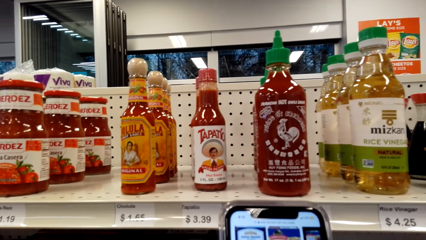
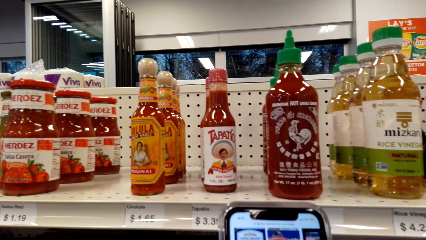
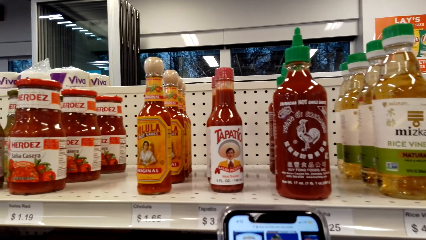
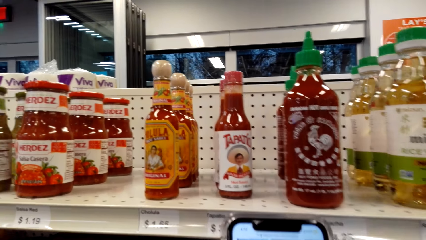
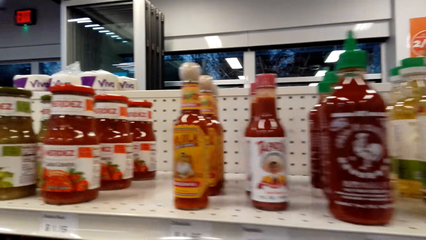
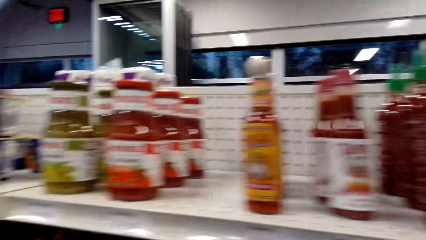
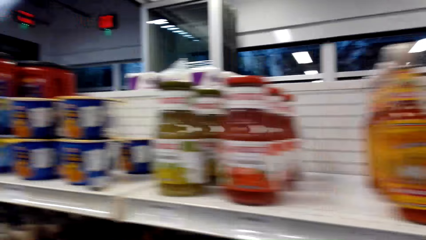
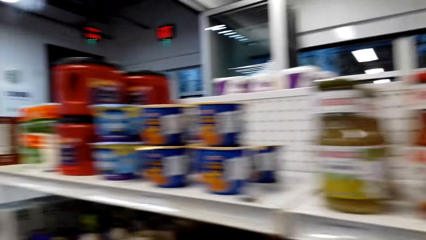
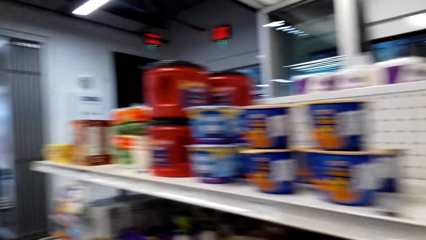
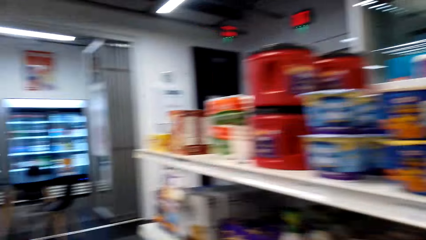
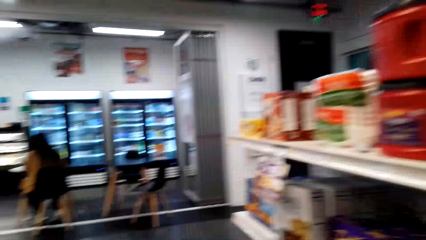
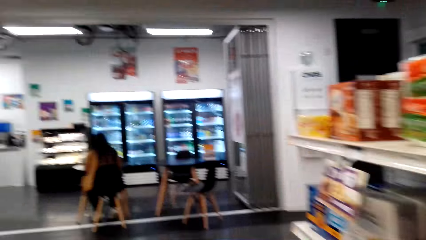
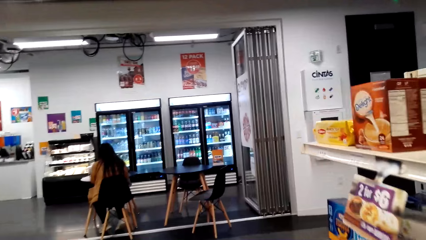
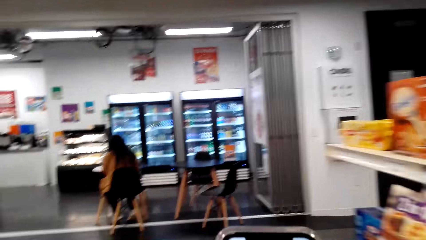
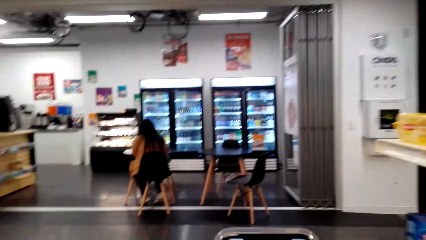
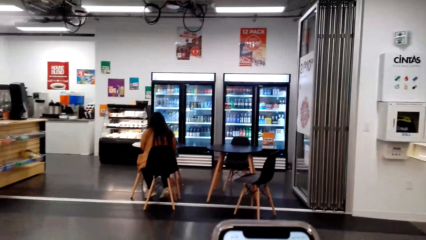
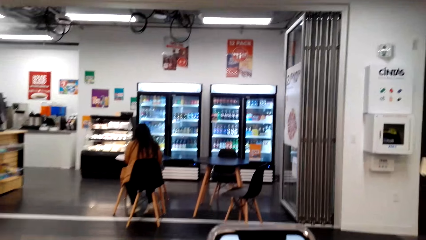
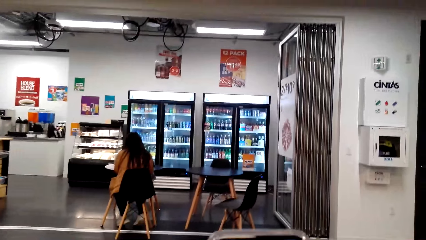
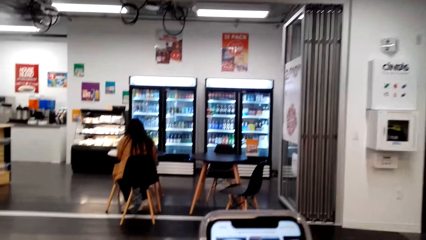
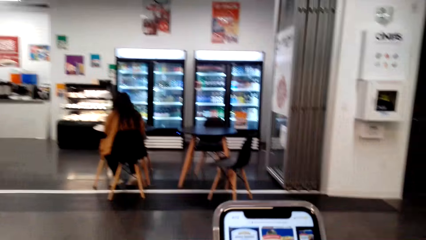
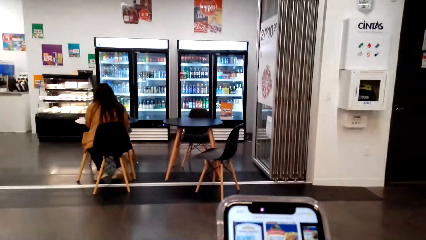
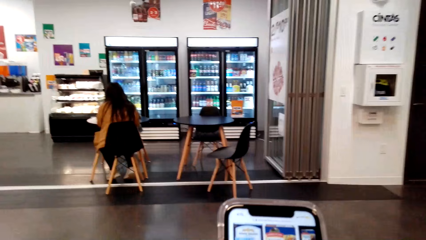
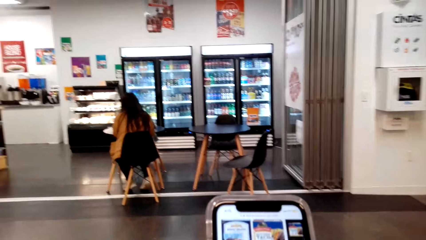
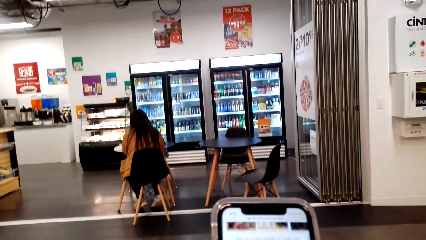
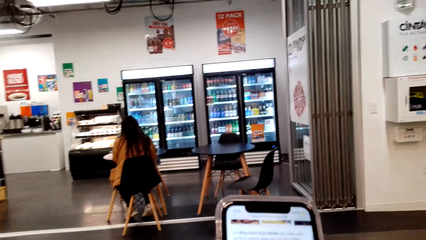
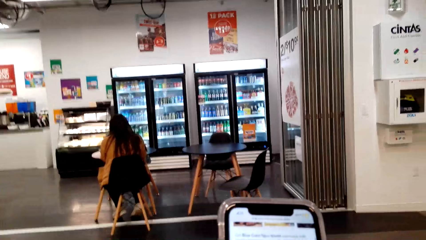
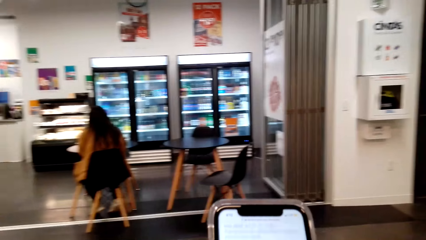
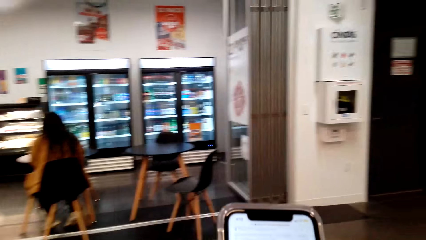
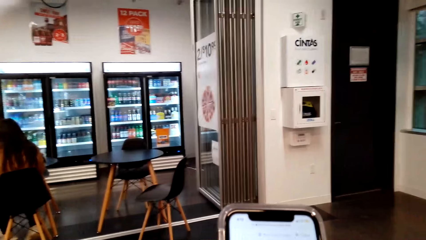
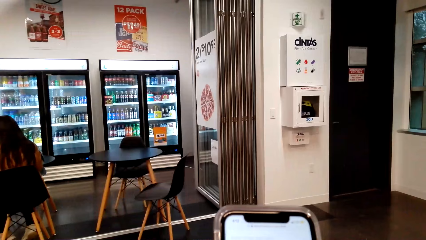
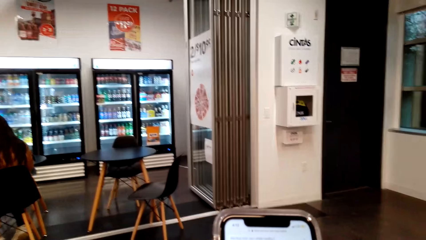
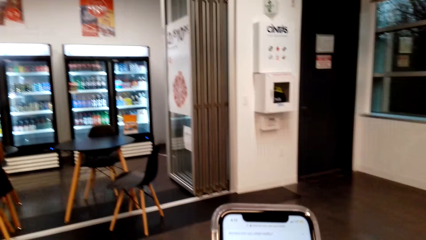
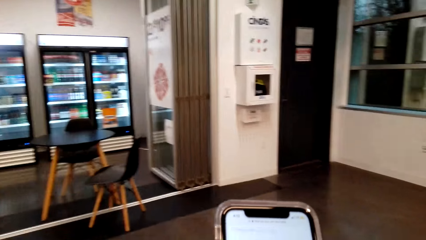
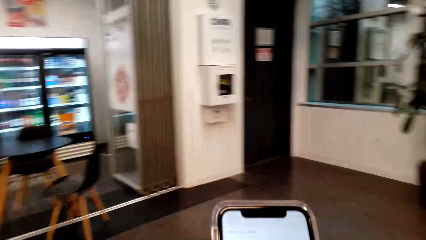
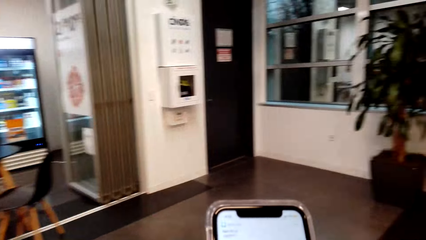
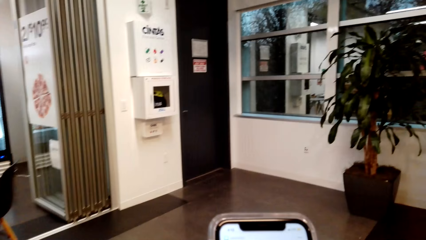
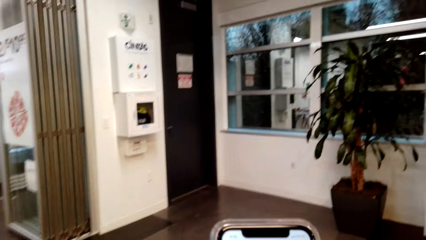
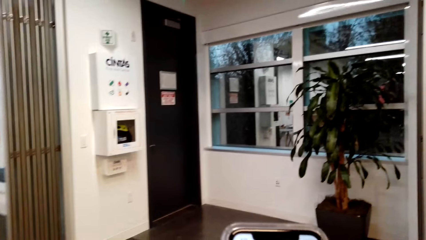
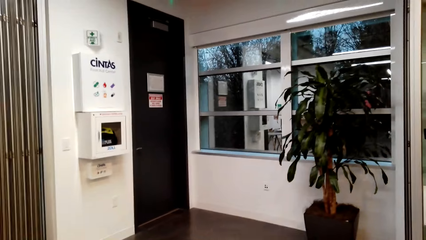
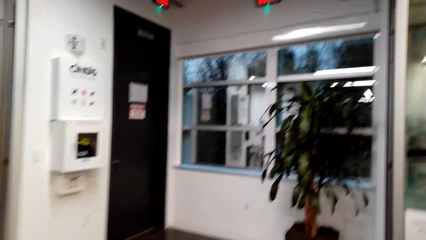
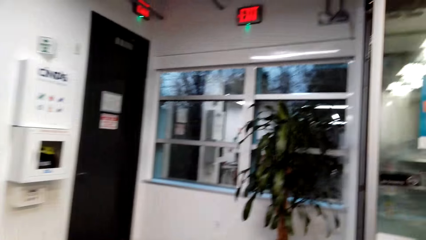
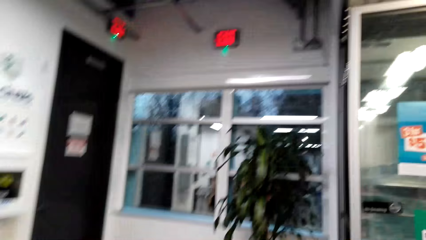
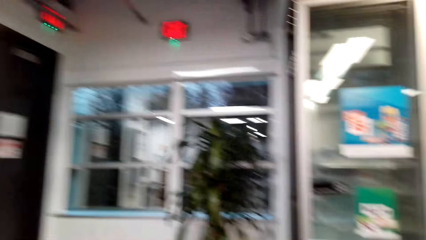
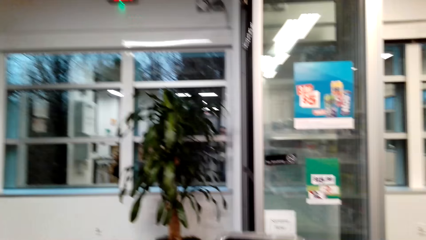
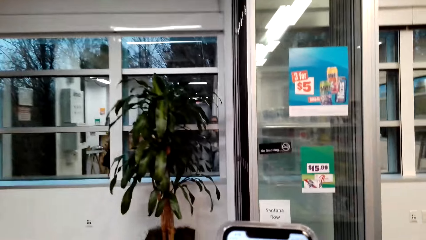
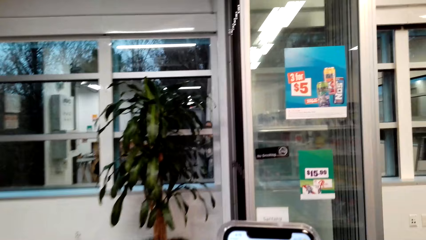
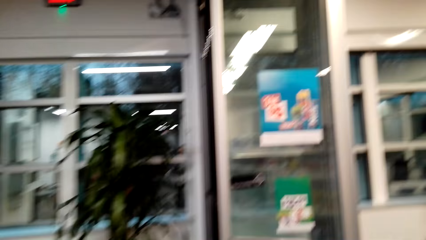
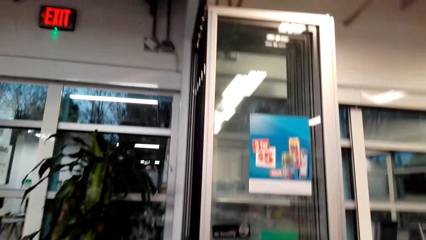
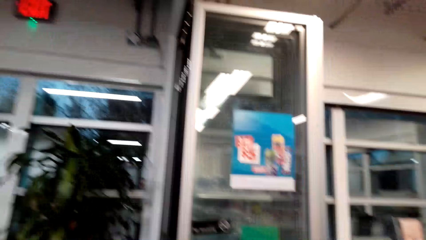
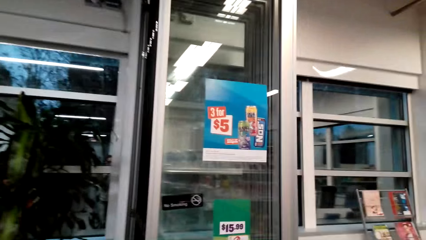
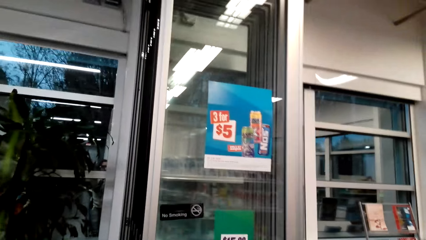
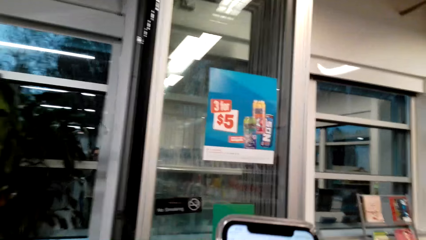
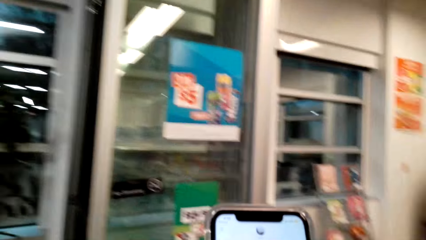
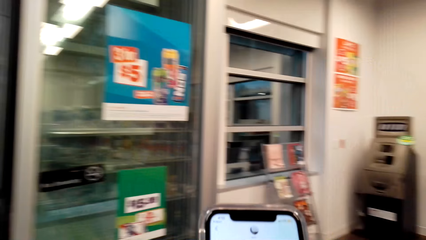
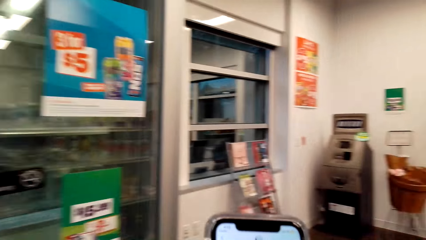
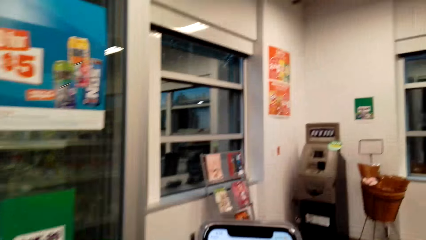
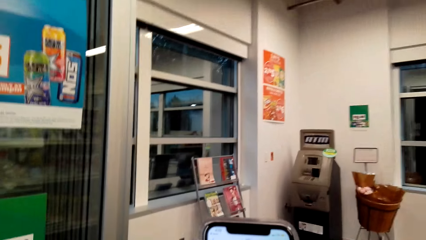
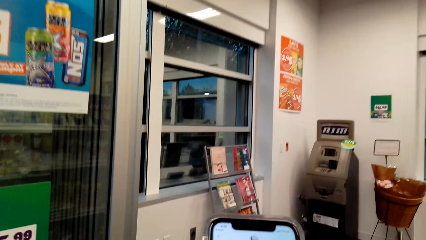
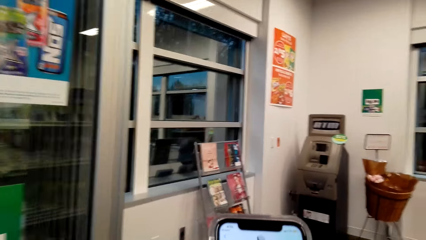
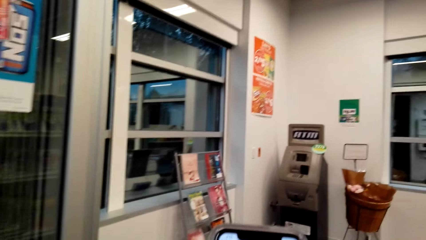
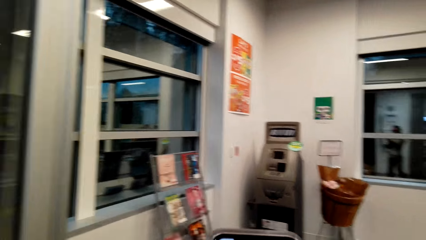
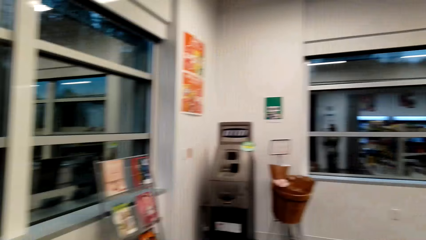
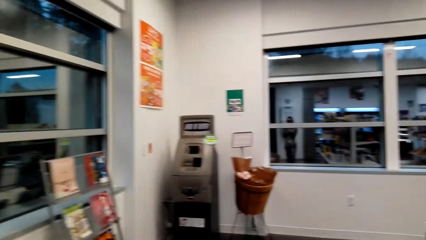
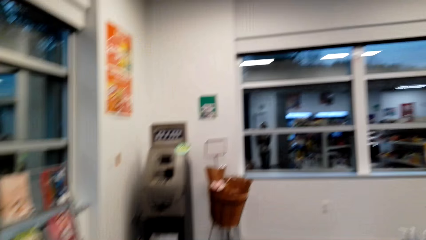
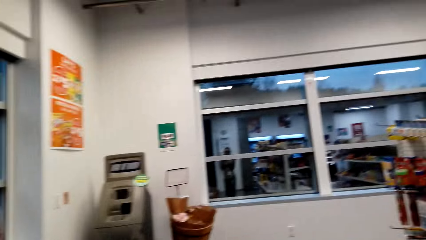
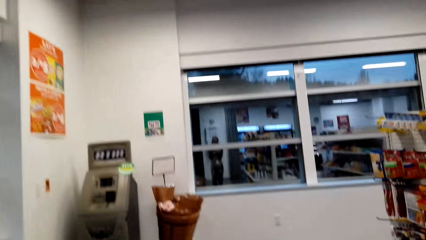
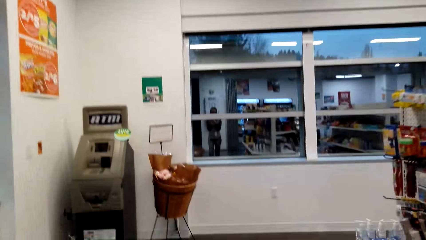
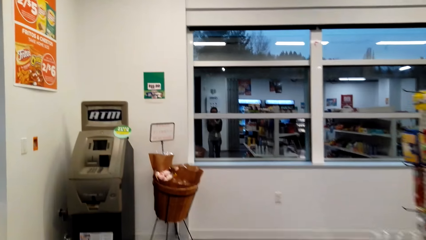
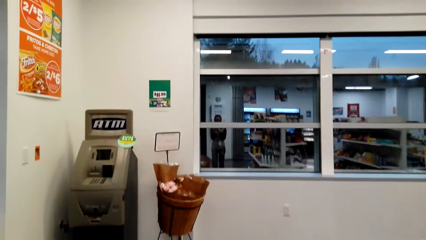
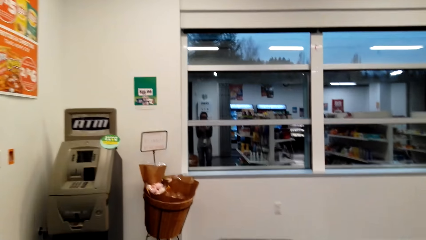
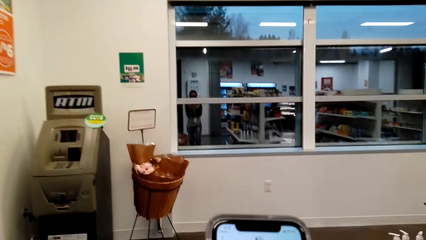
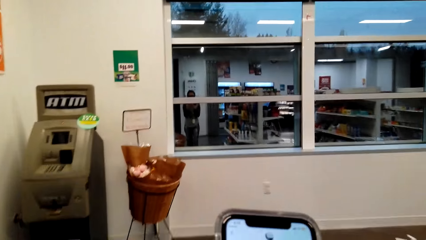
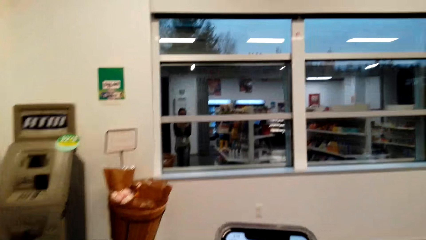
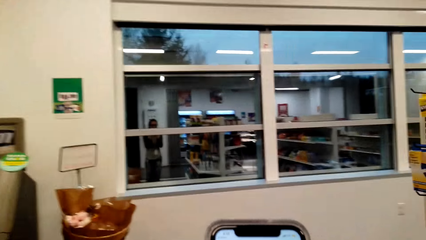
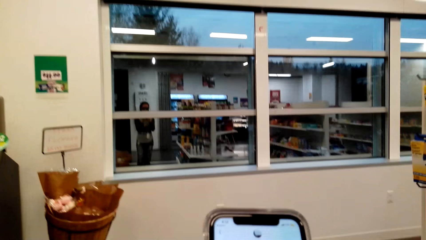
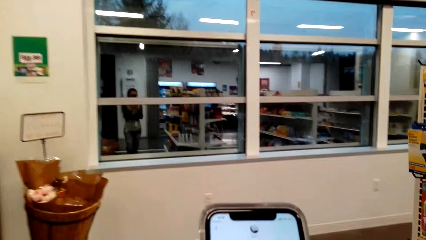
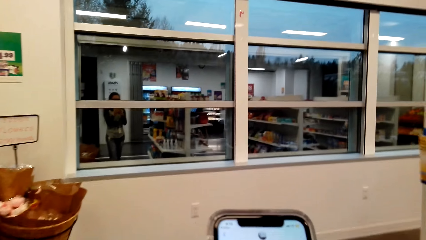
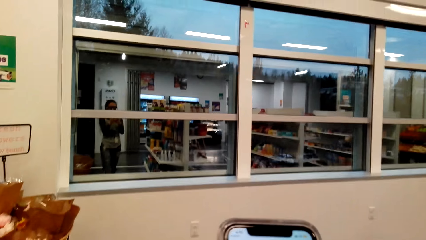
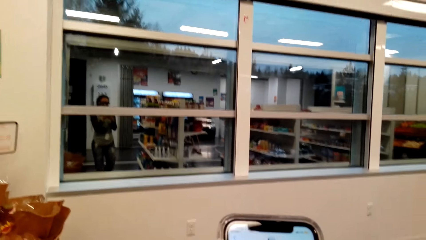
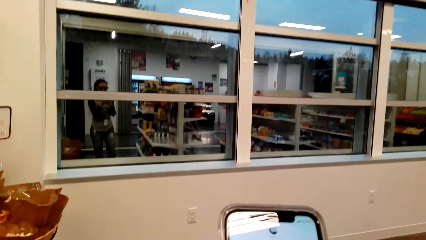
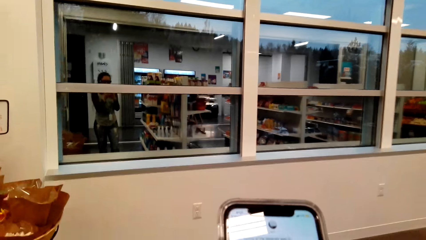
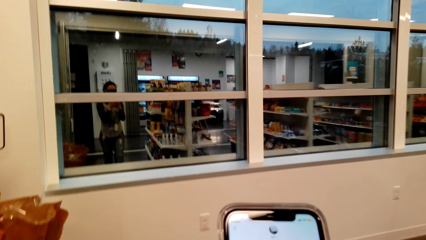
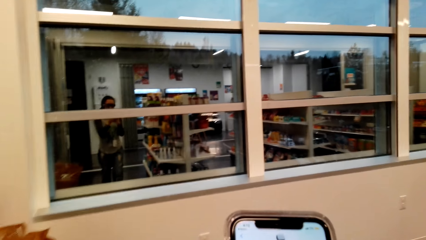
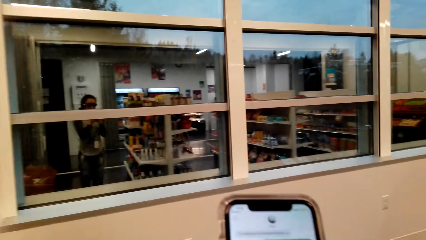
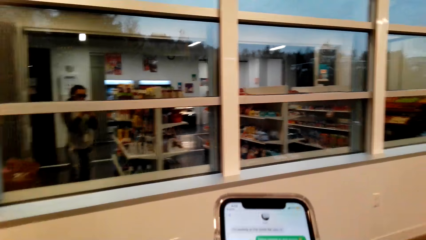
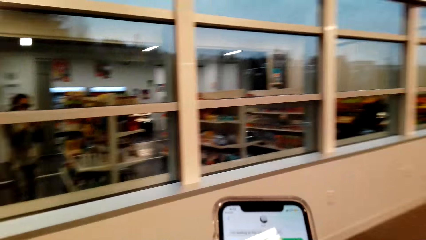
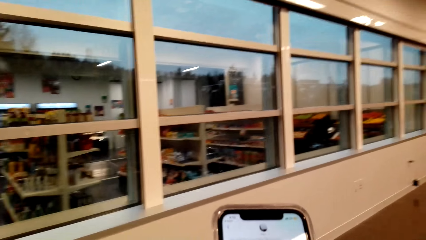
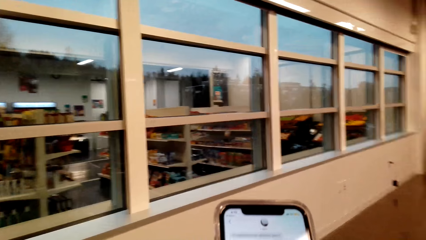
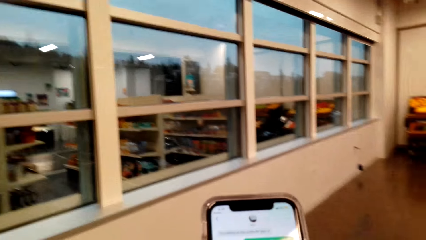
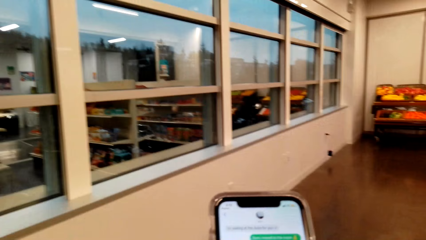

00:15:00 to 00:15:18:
The camera wearer looks around the supermarket. She walks around the supermarket. She operates the phone in her hands. She walks around the supermarket. She looks around the supermarket. She operates the phone in her hands. She operates the phone in her hands again.
